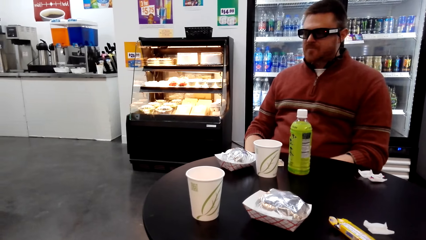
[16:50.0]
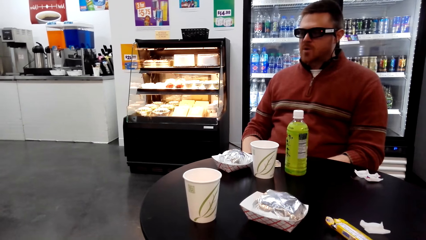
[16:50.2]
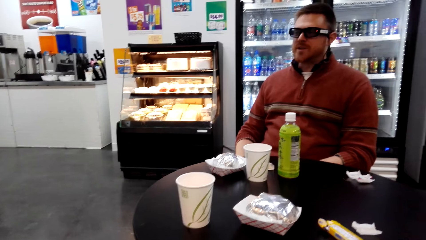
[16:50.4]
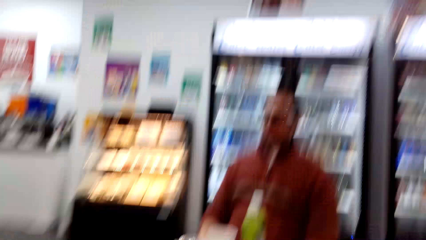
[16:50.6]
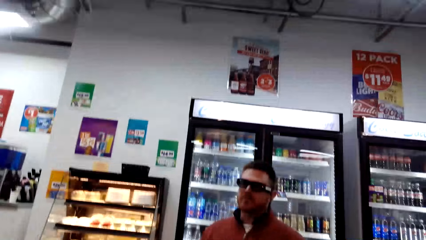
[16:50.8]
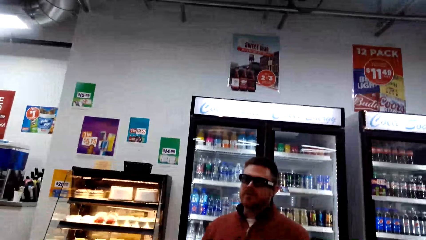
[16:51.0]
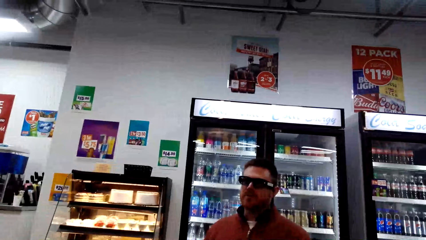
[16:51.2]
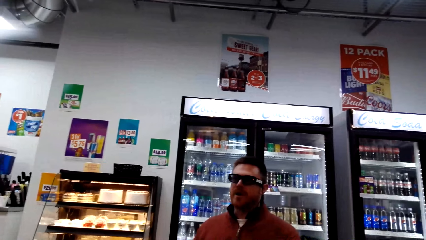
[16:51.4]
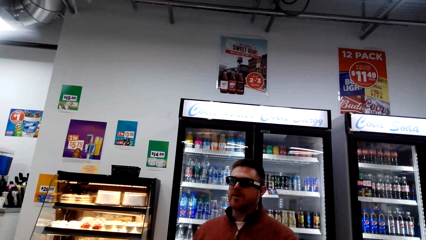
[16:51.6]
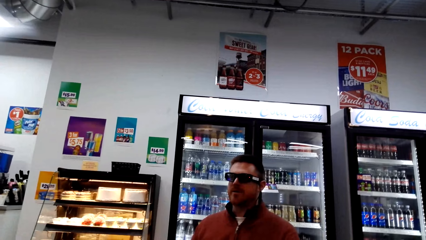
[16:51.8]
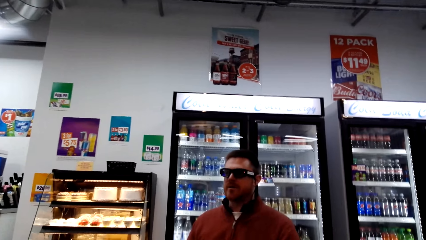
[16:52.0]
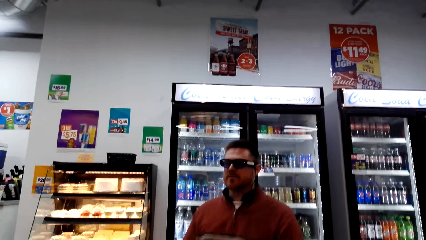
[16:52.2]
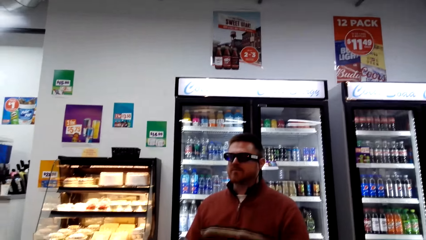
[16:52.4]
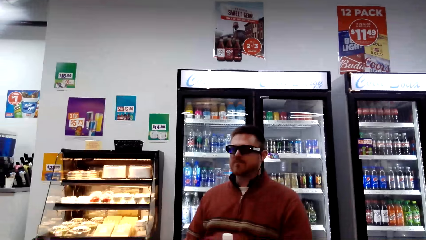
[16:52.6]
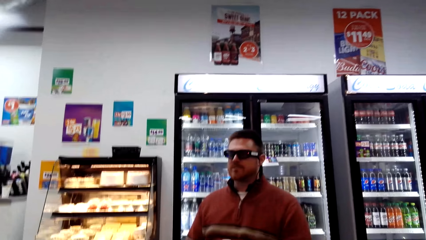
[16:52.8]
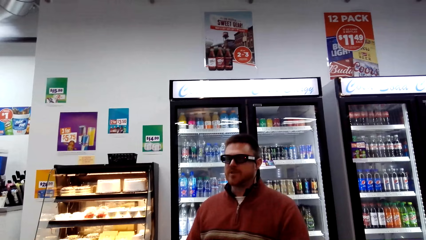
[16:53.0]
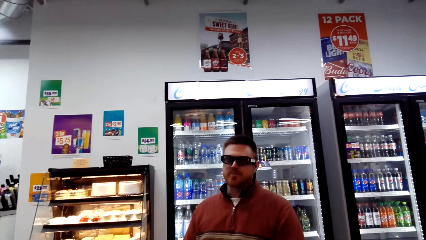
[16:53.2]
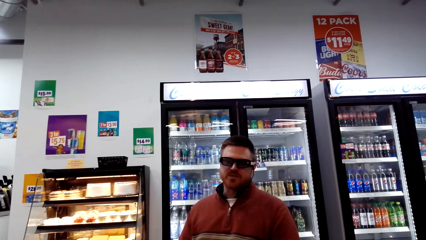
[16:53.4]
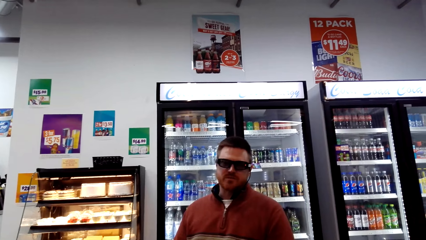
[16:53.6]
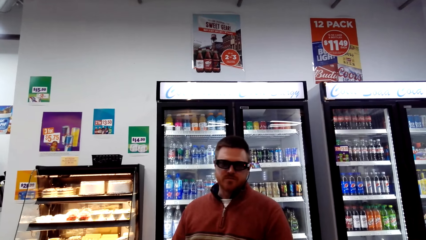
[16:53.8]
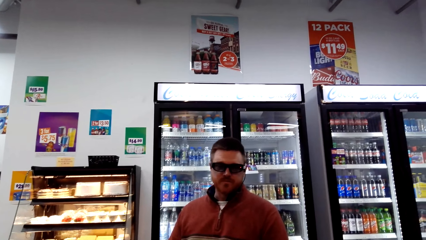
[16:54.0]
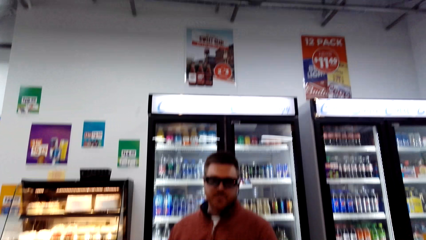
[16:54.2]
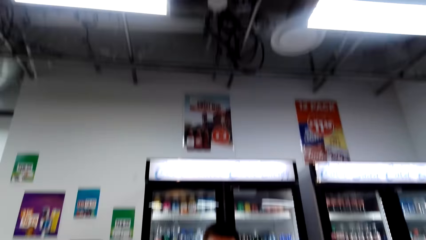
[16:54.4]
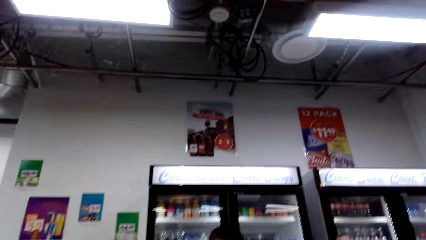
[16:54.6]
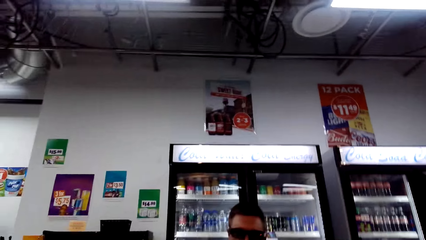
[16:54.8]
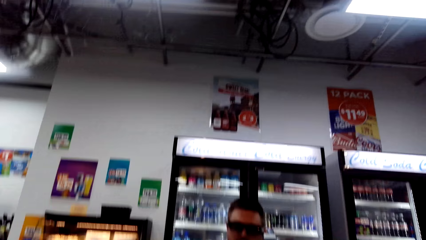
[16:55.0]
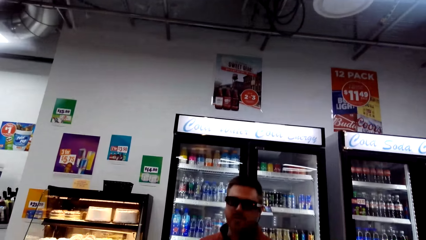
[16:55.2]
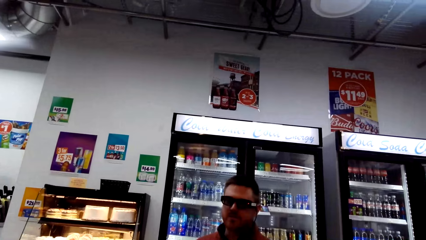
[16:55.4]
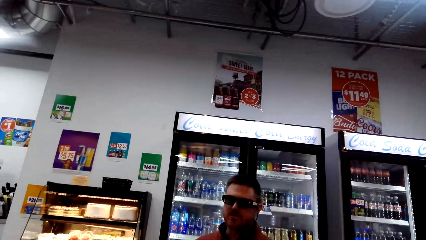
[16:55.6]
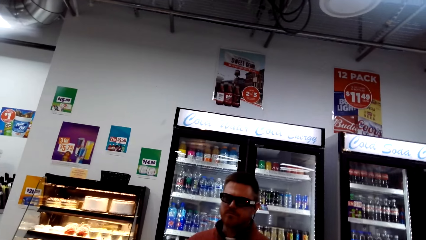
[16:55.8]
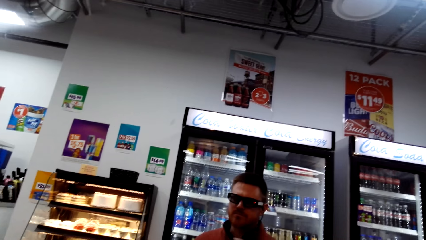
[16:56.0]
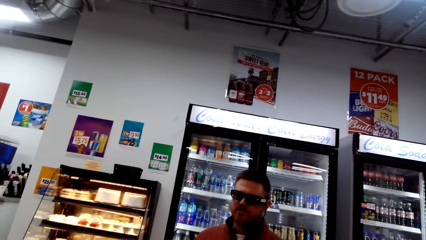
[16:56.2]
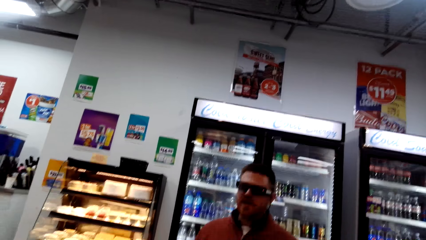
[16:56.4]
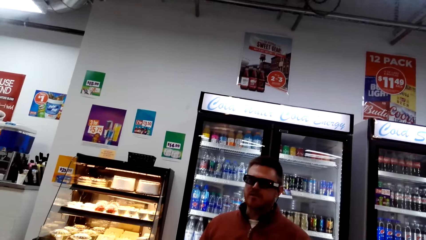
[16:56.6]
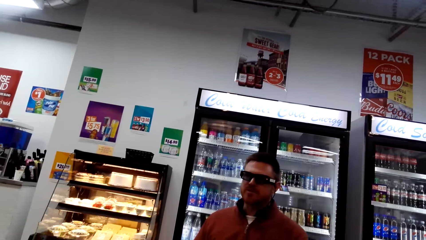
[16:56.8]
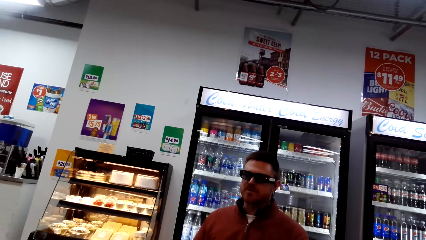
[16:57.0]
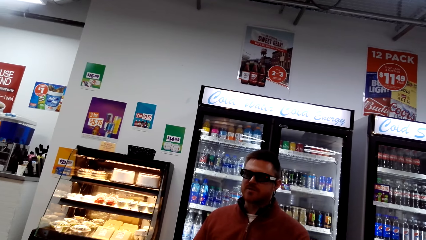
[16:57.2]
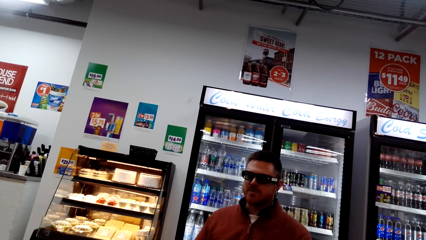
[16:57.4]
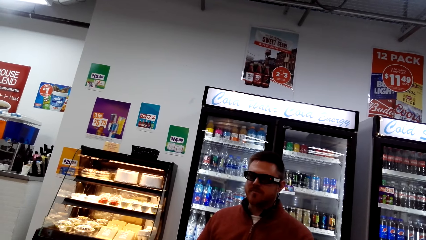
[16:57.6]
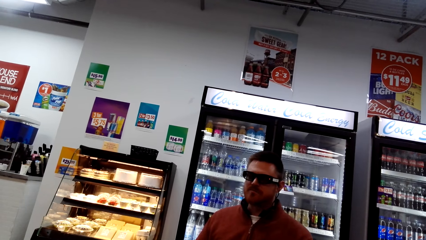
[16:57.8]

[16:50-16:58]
A person talks to the camera wearer.

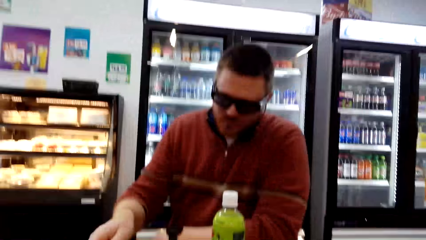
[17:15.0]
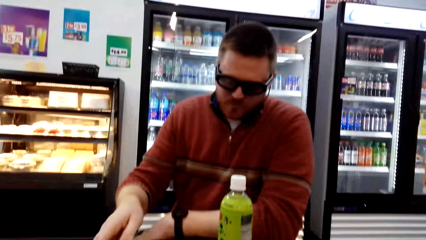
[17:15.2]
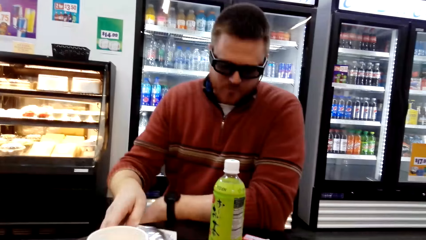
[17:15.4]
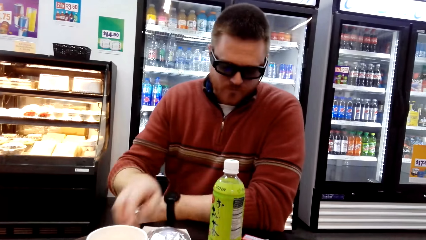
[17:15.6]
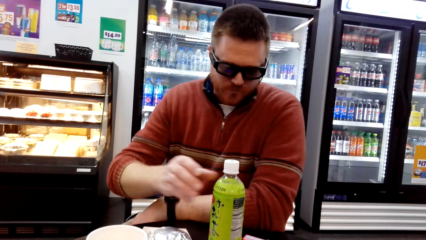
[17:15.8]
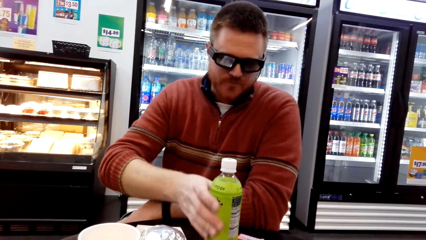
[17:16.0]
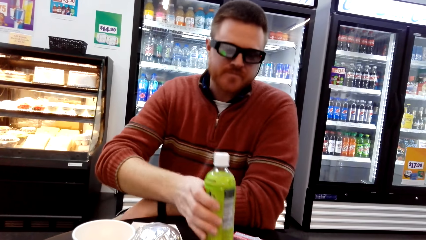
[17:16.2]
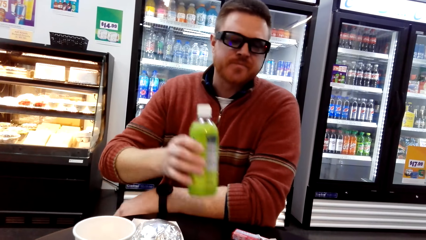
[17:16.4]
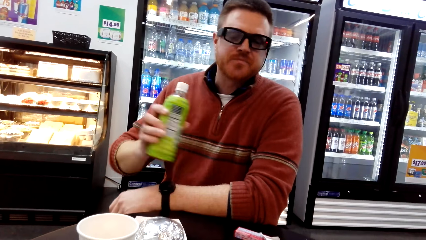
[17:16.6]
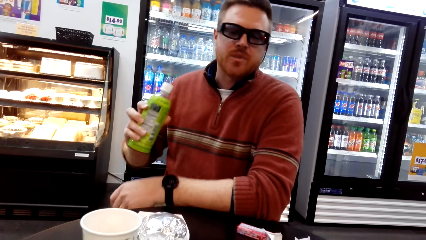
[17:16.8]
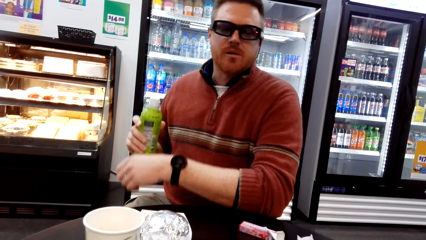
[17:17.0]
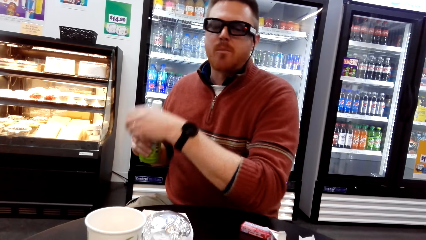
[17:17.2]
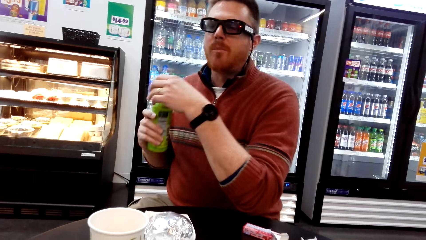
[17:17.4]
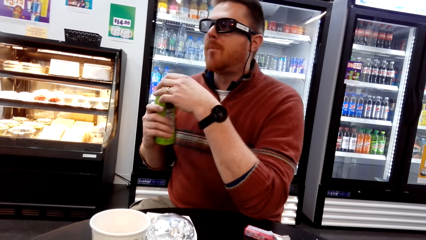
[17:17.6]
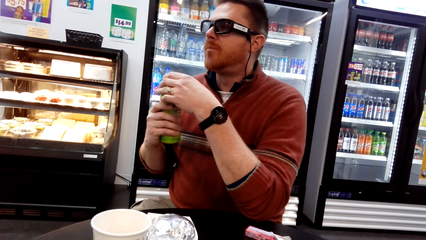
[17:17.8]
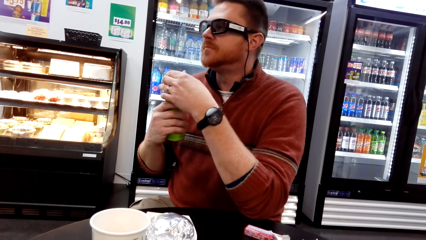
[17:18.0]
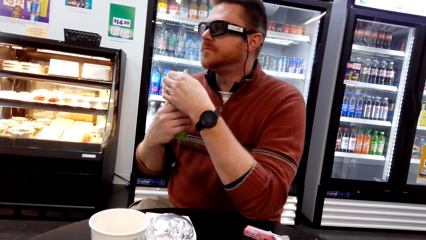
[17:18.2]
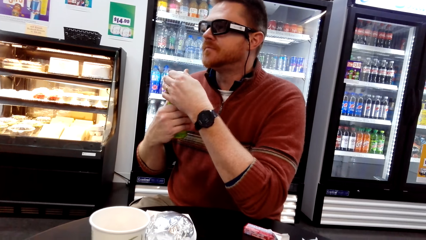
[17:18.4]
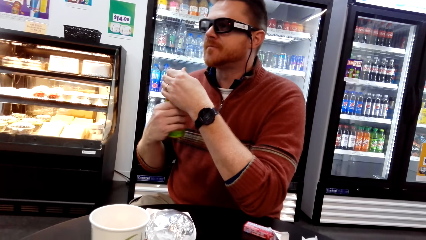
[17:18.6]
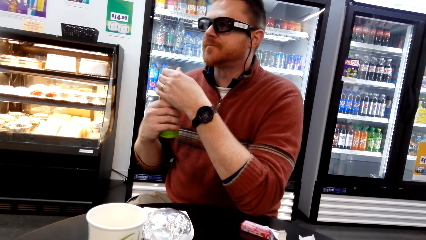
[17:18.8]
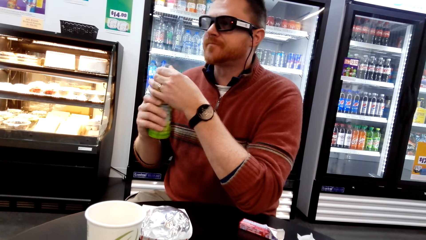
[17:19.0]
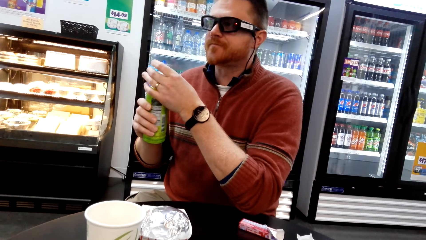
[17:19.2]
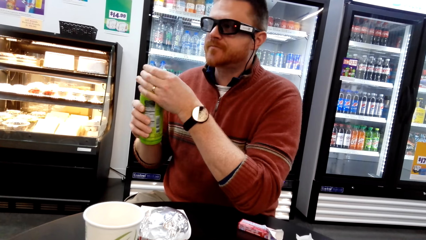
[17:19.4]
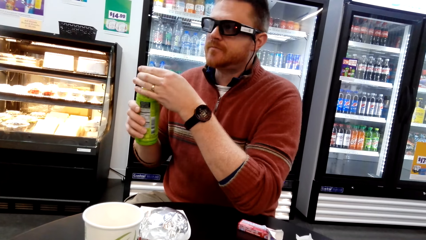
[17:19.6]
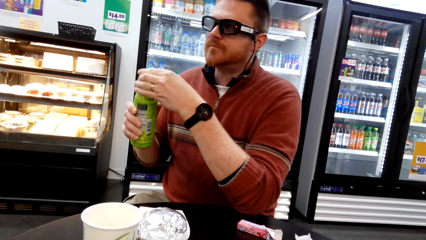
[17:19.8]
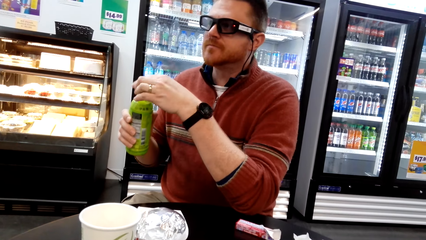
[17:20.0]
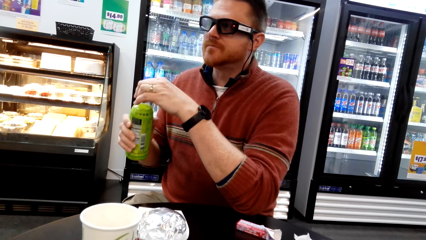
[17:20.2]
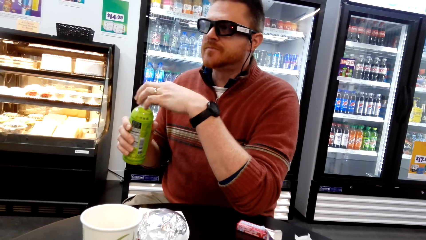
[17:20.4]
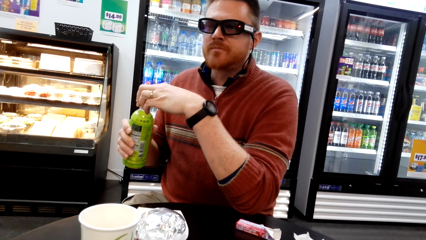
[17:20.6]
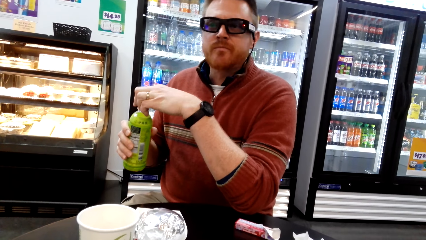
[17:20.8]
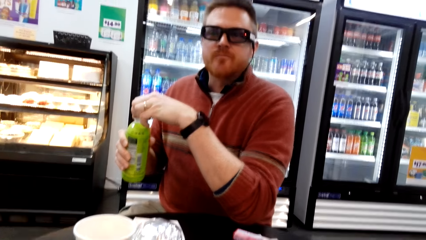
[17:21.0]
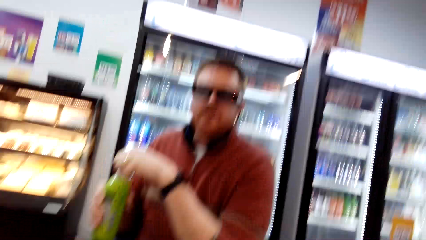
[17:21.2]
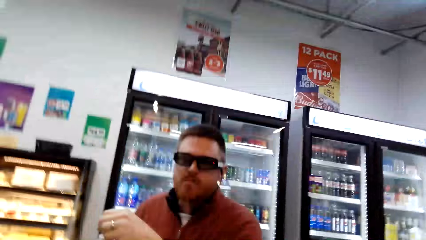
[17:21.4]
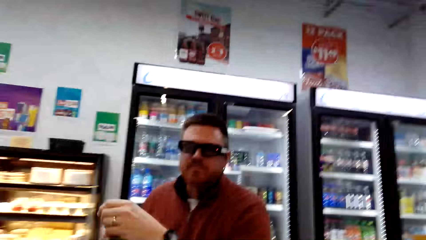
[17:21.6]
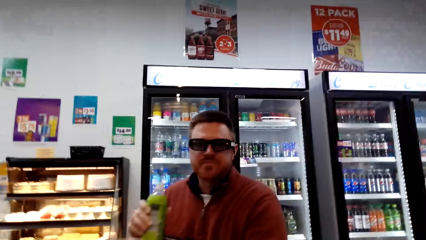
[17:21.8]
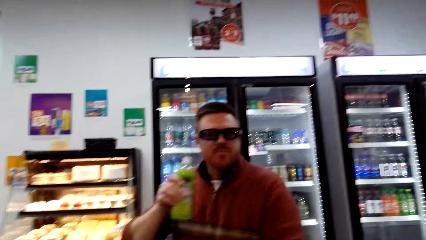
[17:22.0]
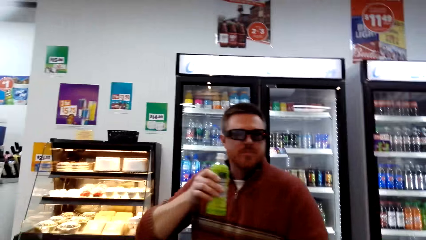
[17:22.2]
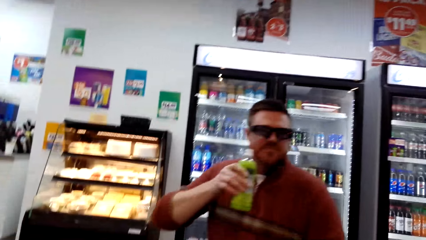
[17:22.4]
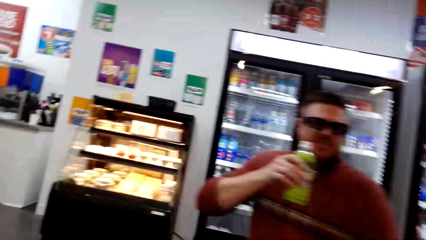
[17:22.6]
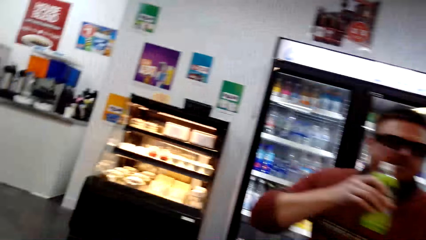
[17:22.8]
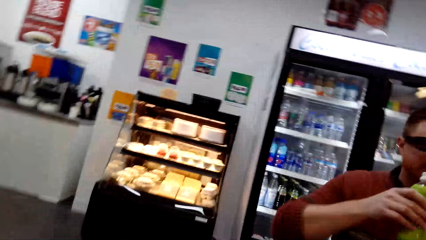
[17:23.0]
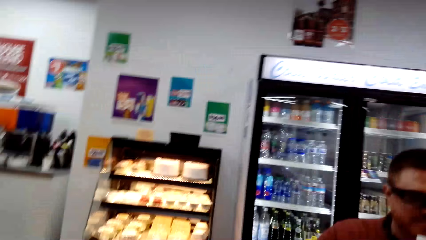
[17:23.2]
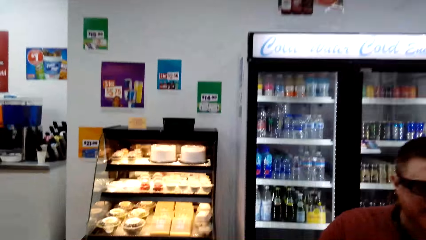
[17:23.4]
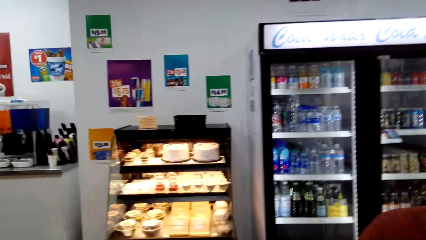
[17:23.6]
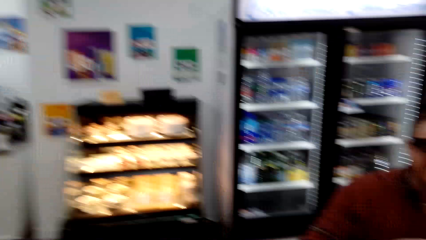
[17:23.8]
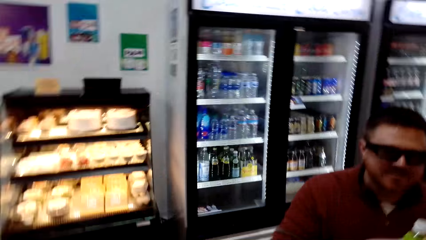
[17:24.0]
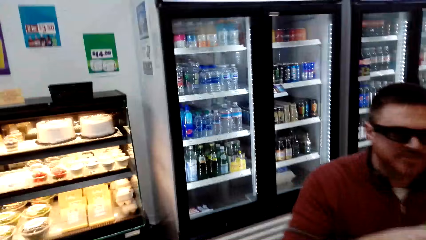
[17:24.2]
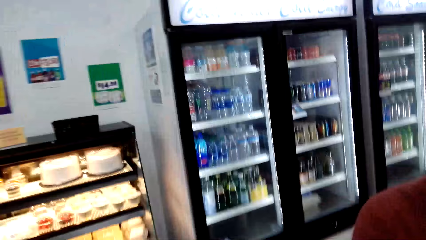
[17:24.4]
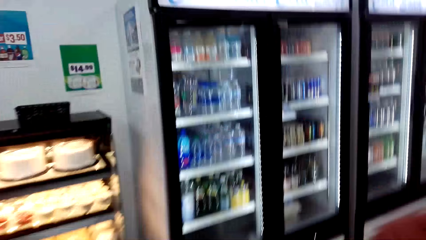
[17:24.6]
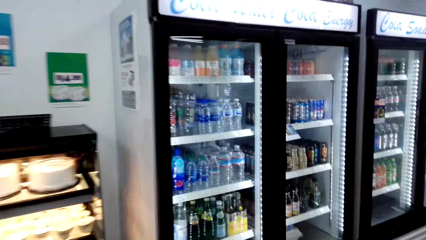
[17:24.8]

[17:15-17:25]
A person takes the juice bottle on the table.
